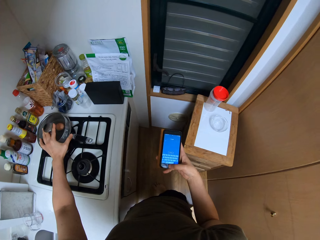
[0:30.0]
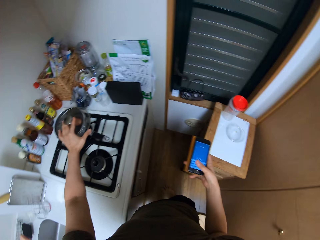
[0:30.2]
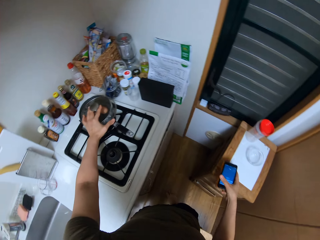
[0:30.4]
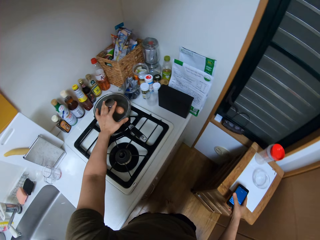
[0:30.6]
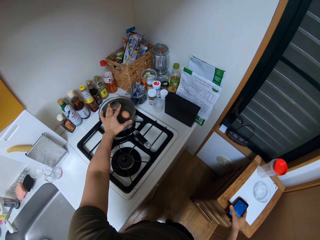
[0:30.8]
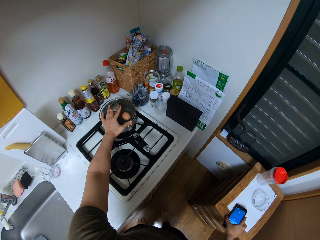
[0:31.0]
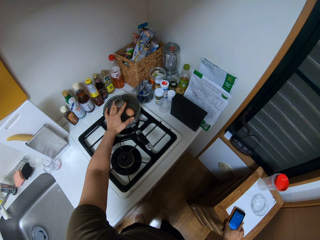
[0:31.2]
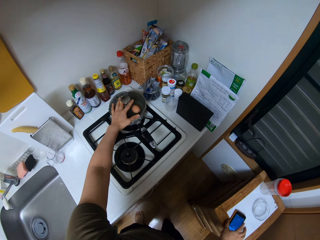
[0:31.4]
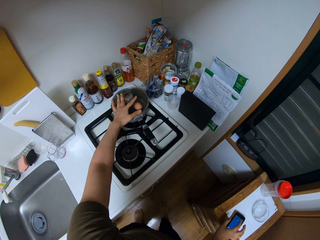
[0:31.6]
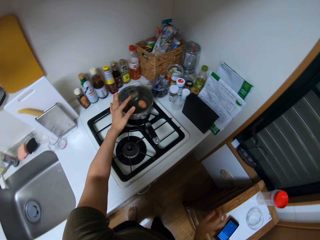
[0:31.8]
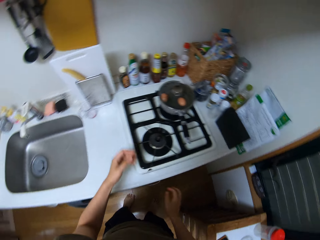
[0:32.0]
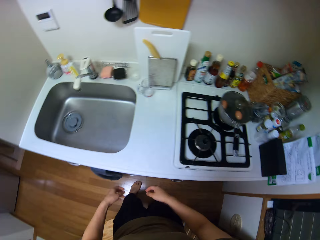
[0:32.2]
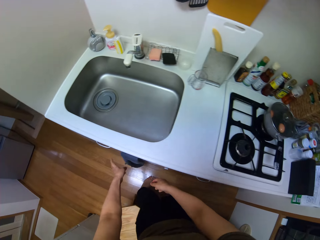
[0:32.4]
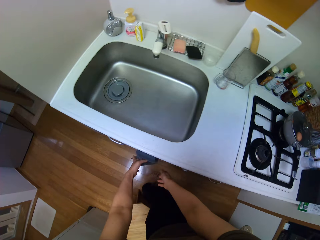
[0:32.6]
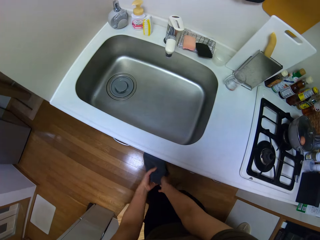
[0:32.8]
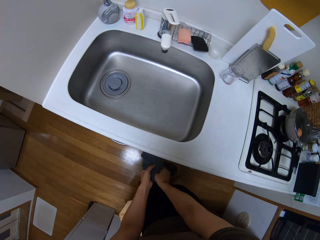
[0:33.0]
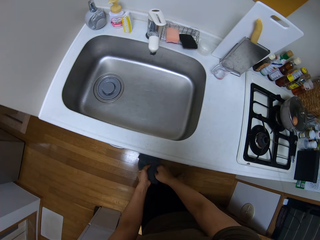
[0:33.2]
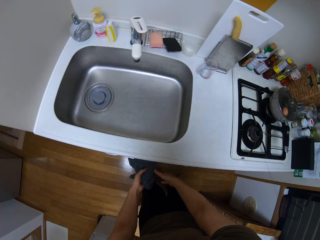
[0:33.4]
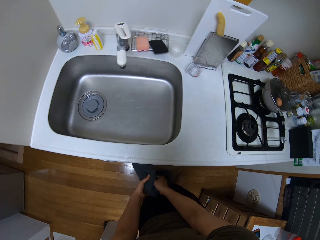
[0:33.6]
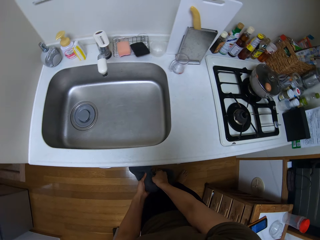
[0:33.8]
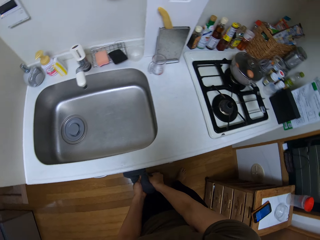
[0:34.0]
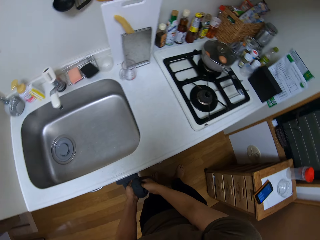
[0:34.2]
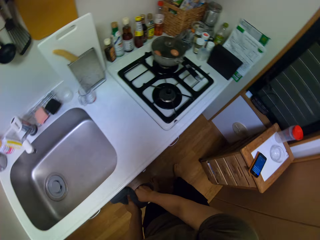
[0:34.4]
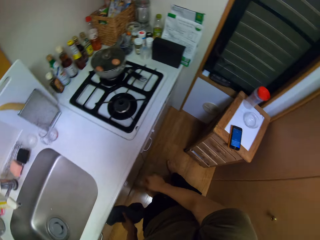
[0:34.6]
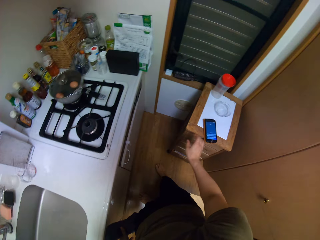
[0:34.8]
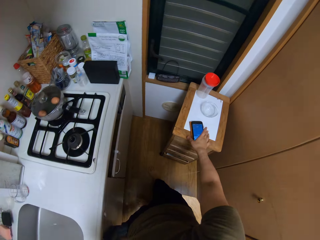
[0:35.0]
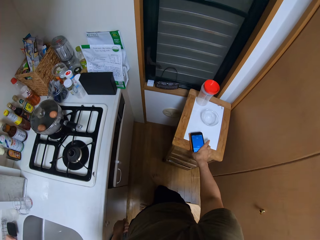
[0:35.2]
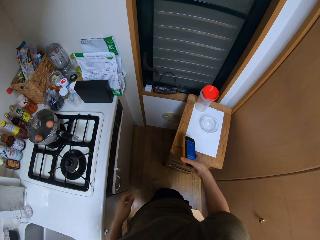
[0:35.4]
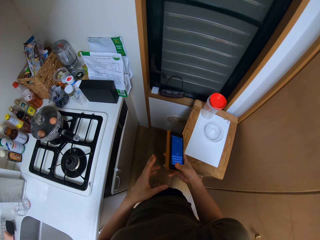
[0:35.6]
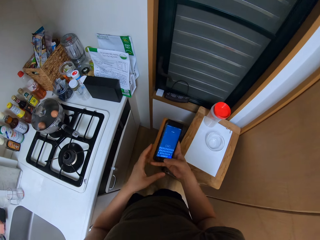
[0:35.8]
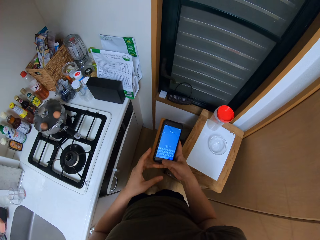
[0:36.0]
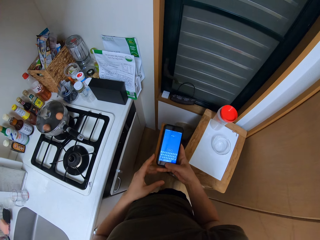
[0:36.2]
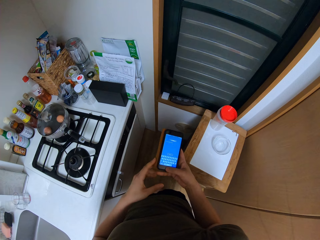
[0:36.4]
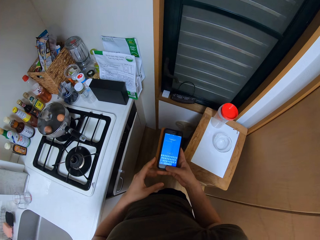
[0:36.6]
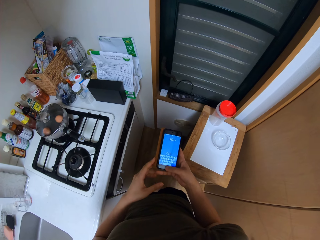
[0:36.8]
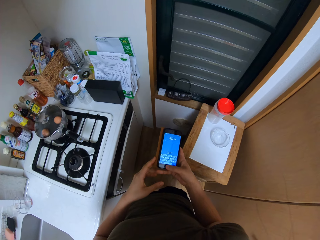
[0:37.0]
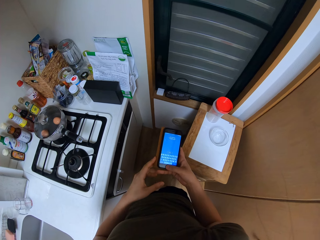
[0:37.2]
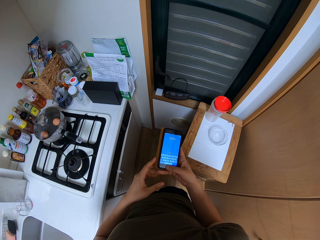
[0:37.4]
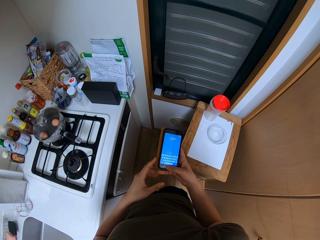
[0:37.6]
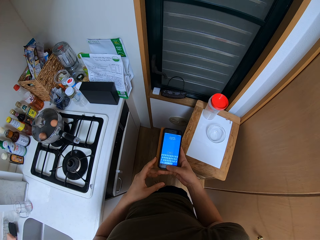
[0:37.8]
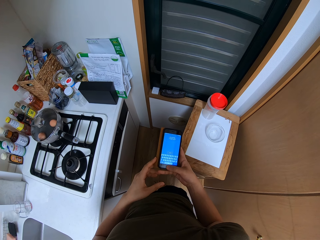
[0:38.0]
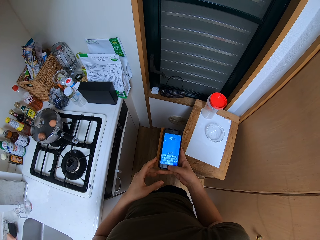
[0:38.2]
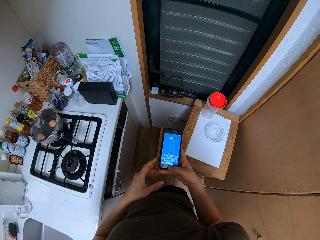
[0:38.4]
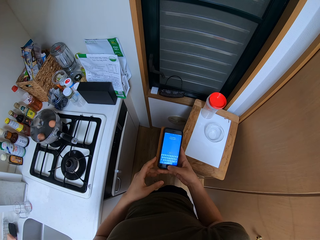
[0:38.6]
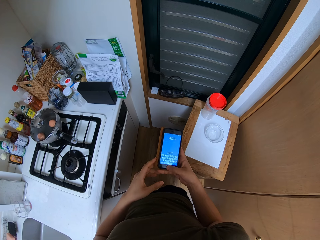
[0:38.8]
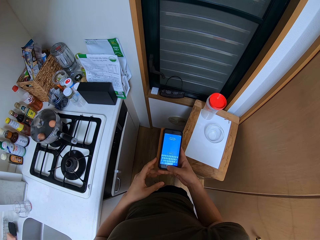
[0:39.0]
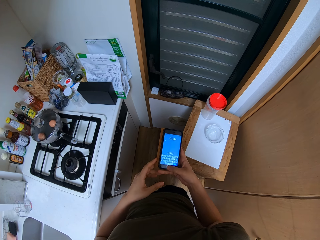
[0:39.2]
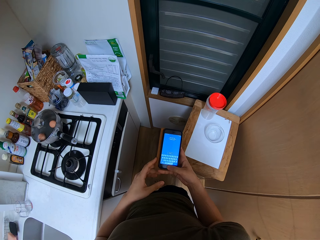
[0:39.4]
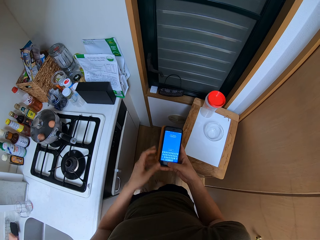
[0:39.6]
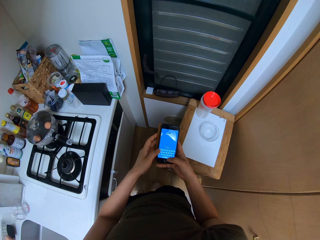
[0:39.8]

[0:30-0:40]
The camera wearer covers the saucepan. He puts the phone on the cabinet. He wipes his hands with a kitchen towel. He picks the phone from the cabinet. He operates the phone. He taps his phone.

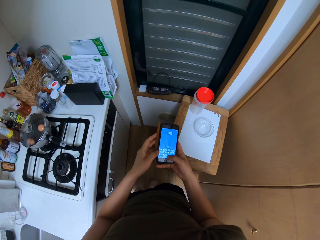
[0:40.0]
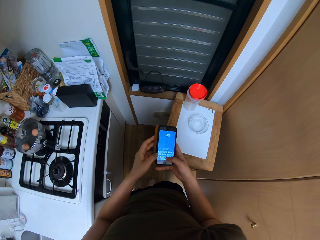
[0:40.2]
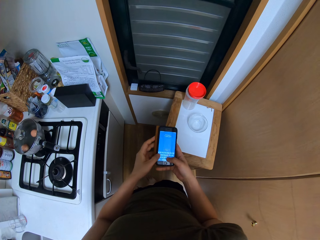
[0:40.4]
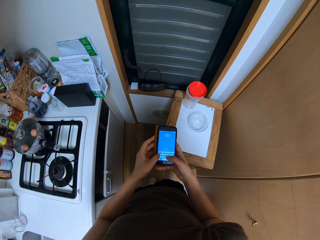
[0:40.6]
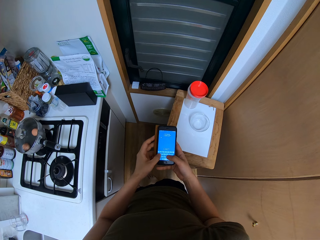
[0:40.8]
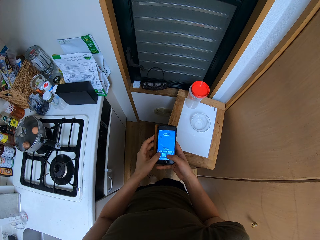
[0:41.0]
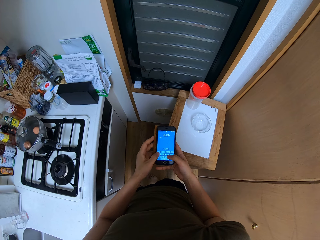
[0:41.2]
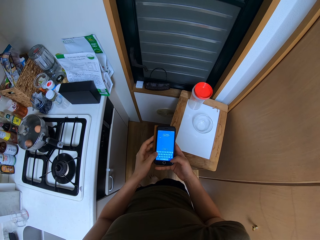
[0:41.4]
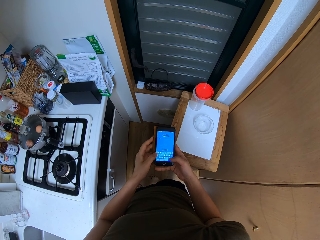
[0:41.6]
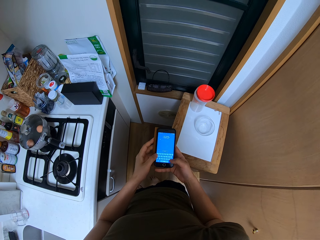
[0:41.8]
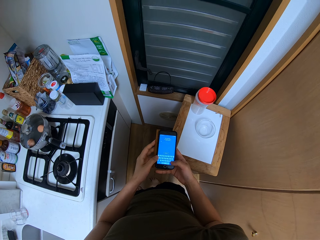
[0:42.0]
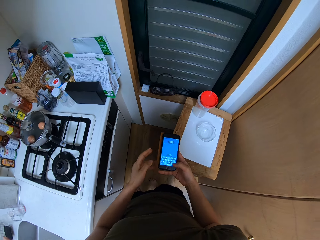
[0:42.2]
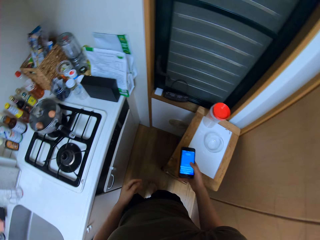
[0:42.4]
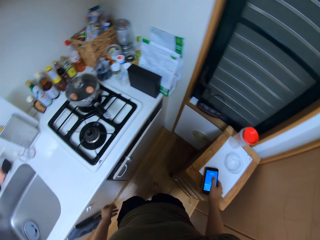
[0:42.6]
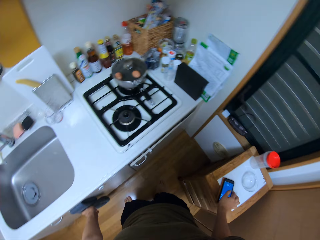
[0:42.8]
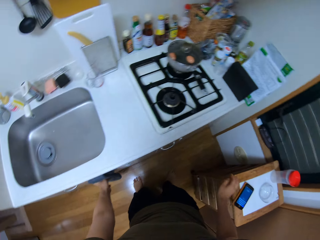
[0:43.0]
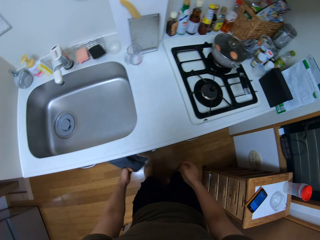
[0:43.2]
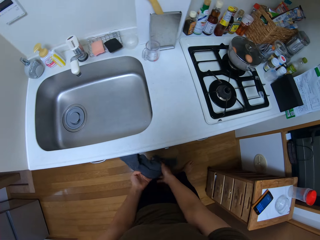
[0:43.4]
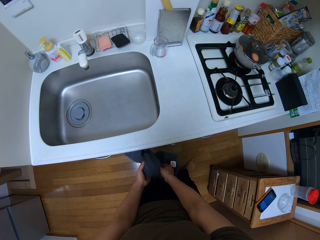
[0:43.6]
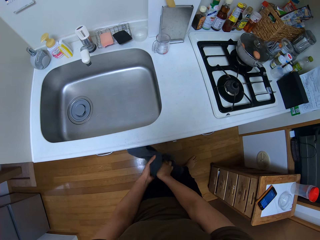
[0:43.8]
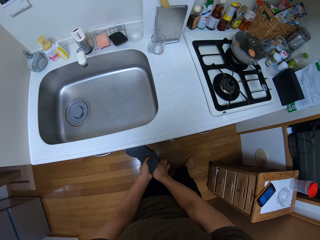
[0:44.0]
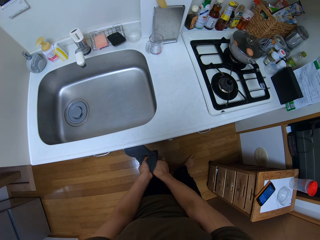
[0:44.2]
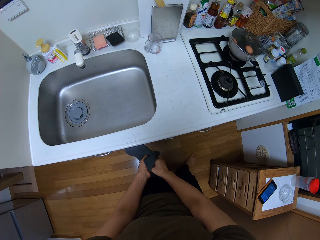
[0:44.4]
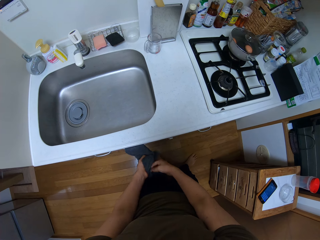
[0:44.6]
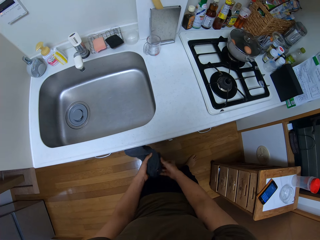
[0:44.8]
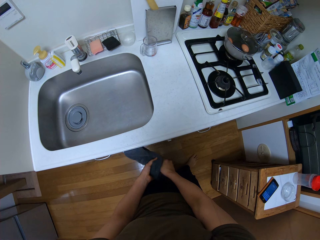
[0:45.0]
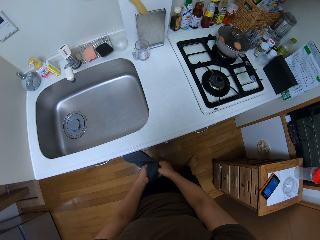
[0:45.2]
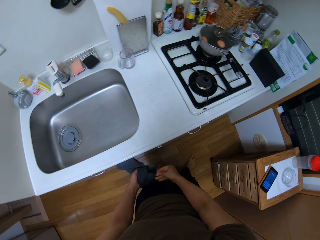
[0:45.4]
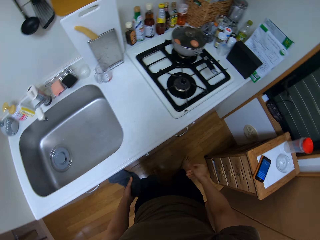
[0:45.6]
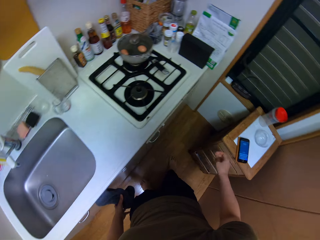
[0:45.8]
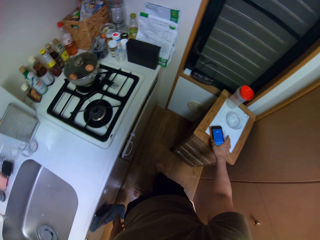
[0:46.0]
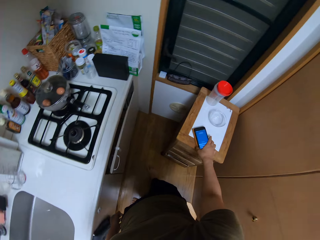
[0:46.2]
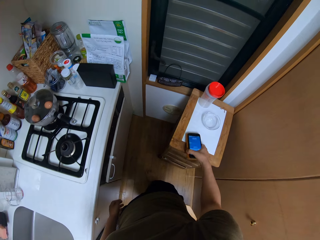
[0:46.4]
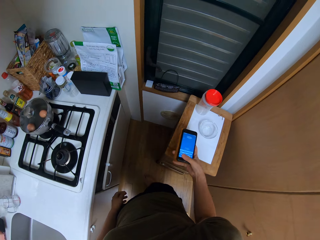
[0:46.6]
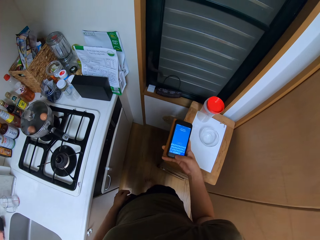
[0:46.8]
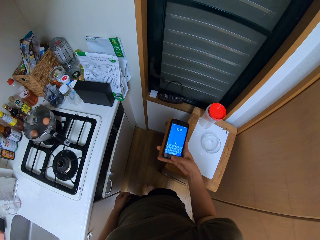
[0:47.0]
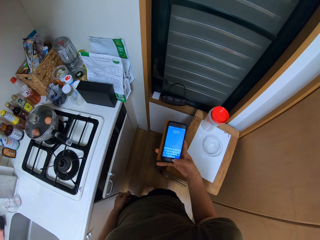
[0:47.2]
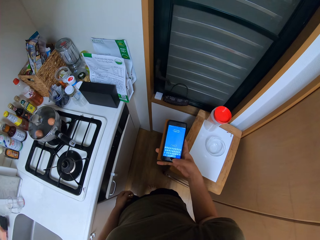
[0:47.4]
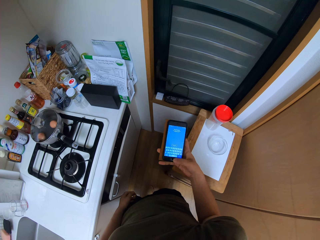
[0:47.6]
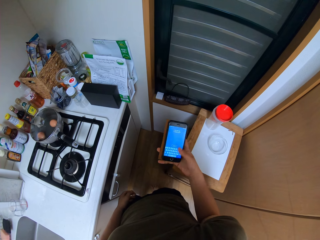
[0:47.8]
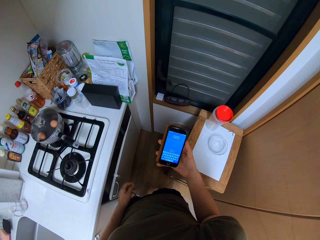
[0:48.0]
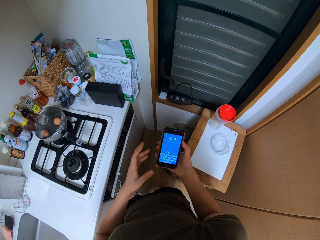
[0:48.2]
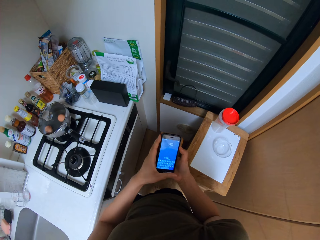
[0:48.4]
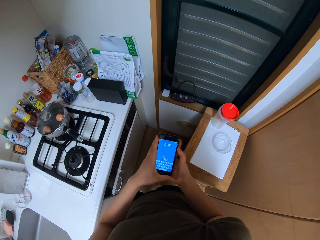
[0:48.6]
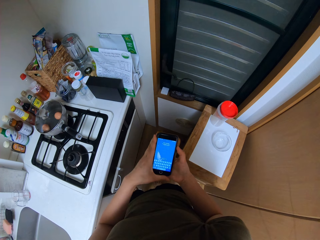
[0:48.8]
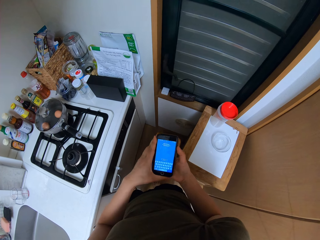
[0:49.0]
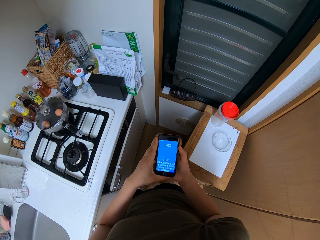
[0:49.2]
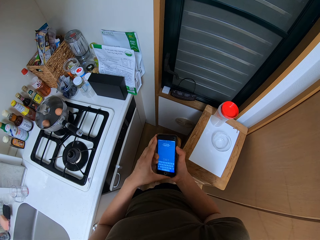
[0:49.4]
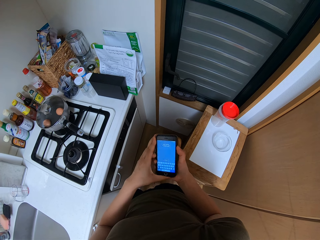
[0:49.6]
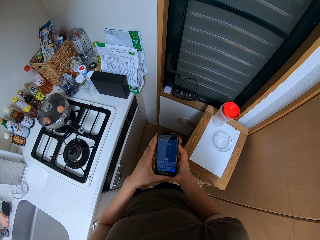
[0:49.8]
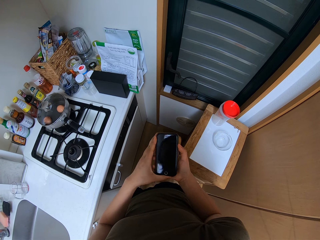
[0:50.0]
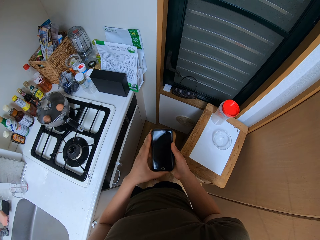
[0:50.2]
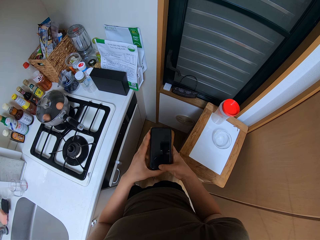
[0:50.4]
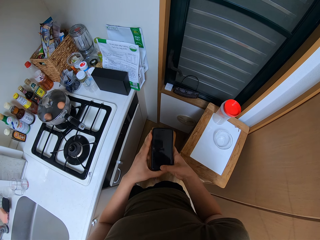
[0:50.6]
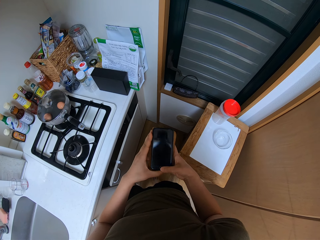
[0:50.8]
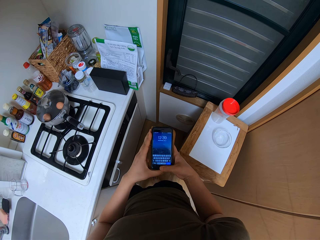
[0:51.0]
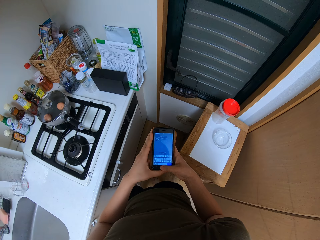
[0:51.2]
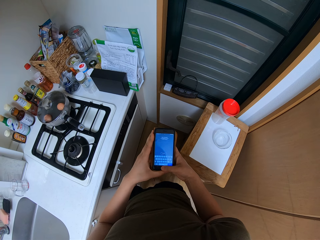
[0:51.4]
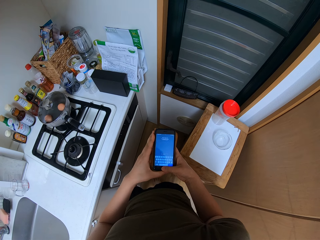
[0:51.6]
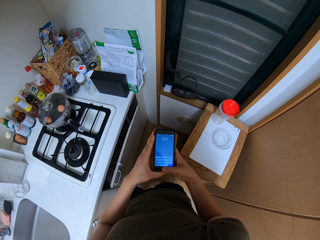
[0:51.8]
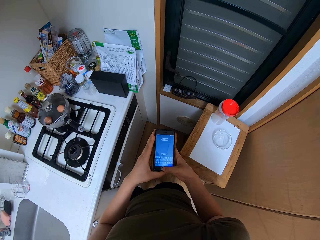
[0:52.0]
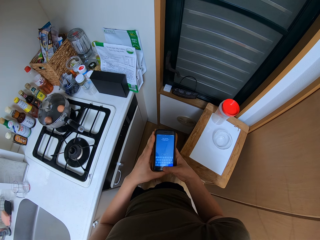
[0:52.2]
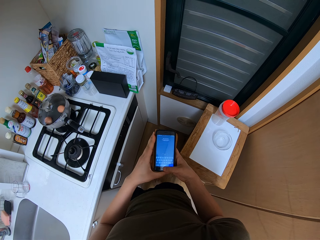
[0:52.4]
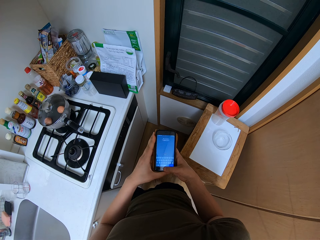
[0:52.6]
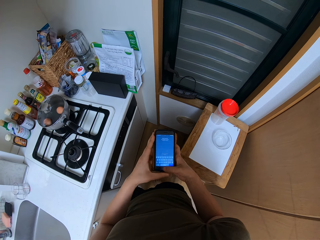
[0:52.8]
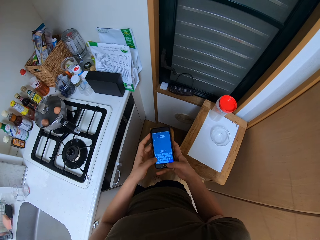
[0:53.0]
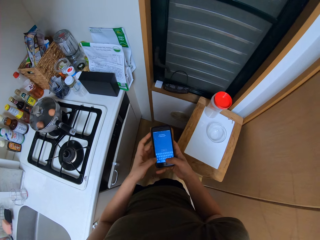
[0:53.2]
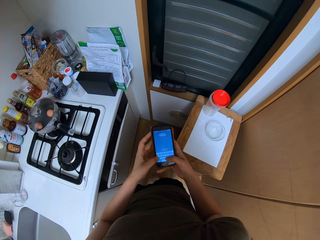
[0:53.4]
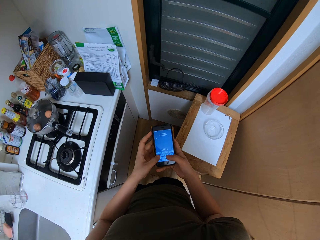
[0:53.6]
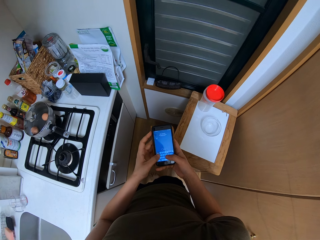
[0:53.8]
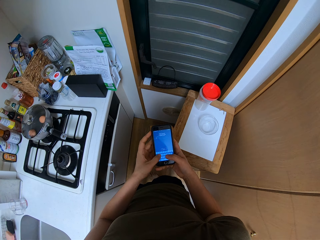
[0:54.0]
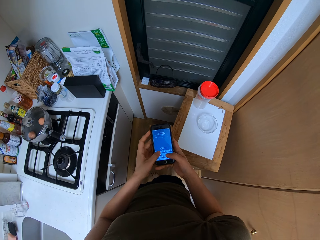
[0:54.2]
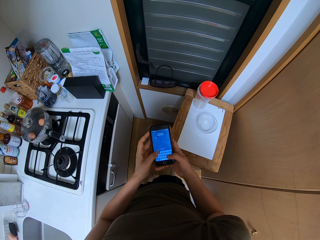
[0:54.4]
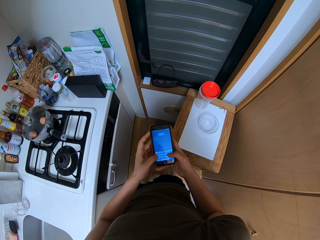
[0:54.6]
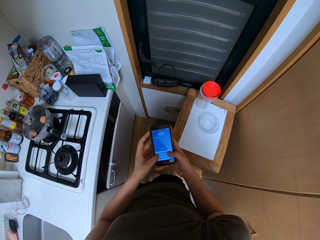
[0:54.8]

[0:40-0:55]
The camera wearer puts the phone on the cabinet. He wipes his hands on the kitchen towel. He picks the phone from the cabinet. He swipes through his phone. He operates the phone. He long presses the button. He taps on the phone.
